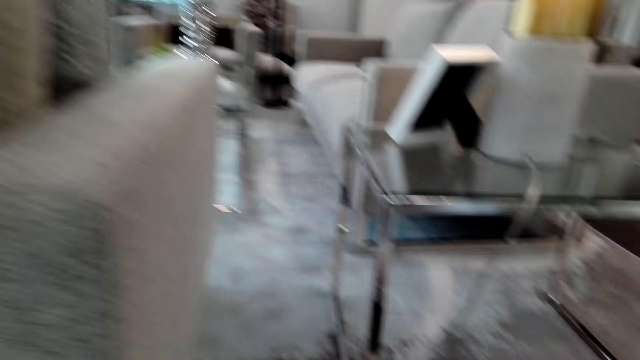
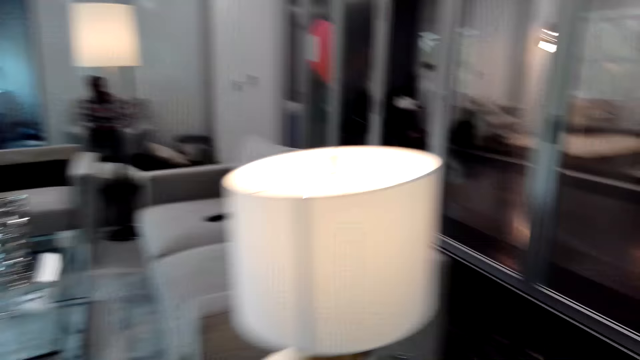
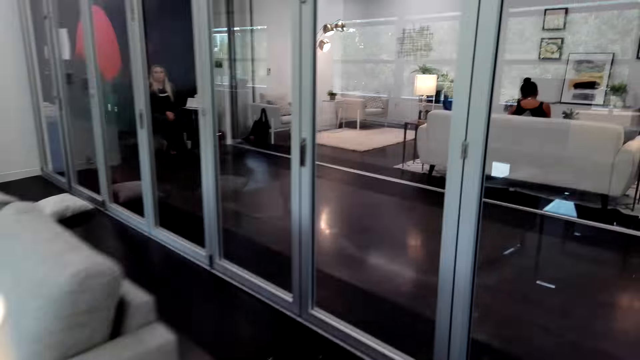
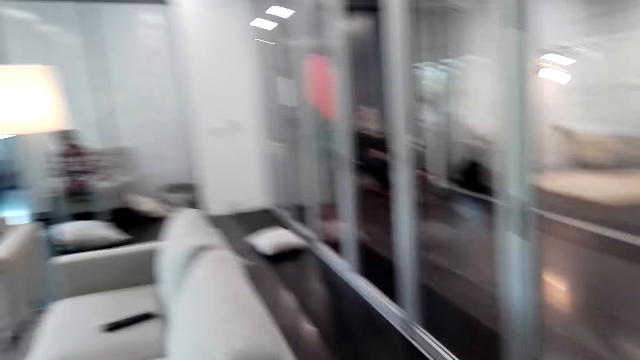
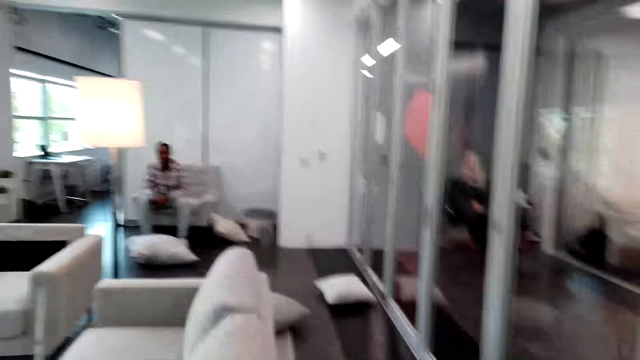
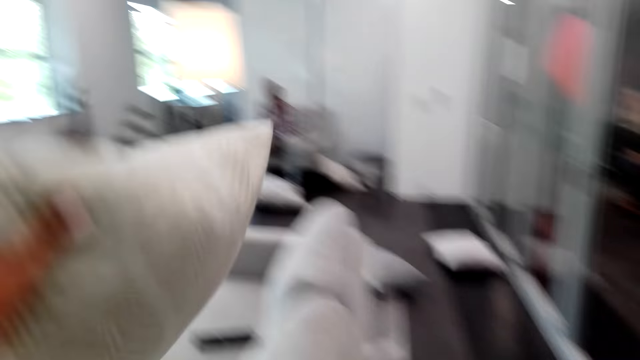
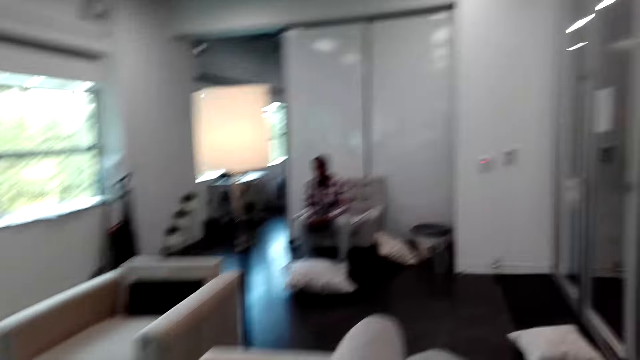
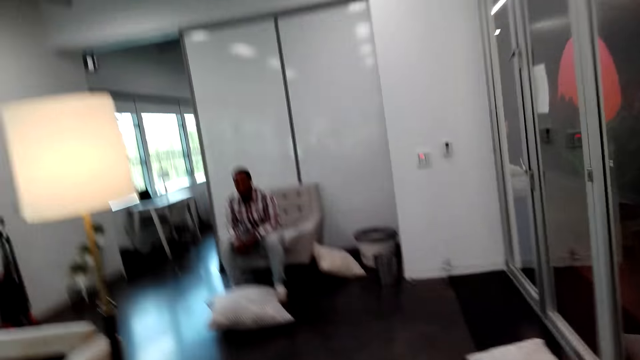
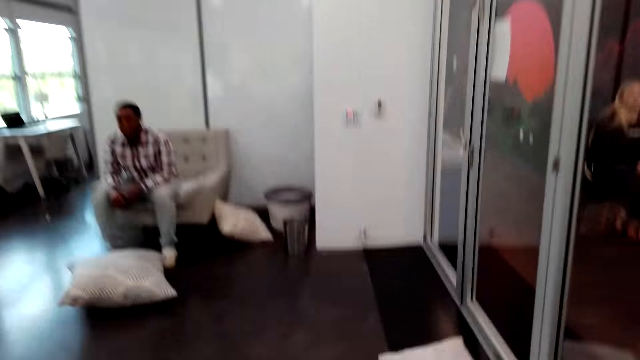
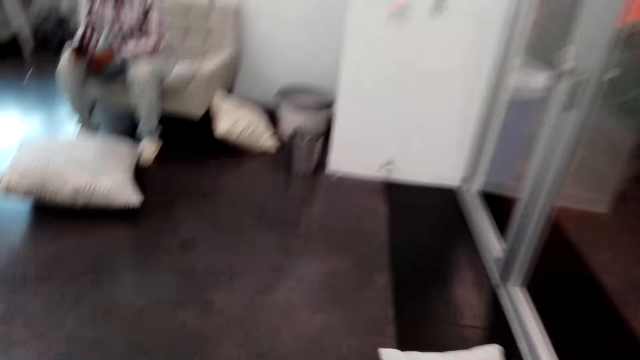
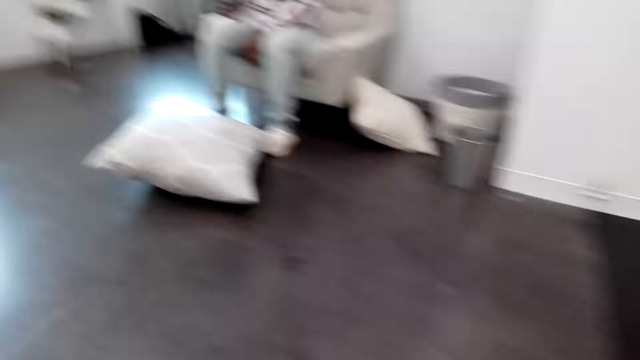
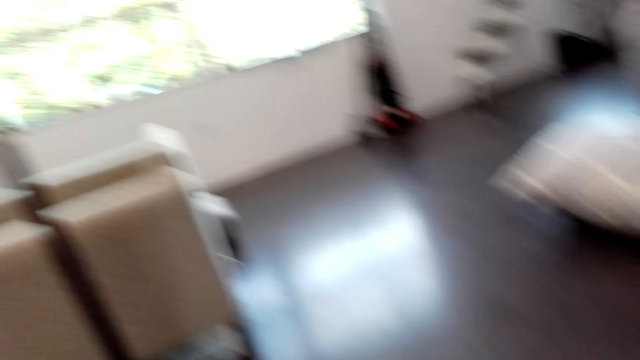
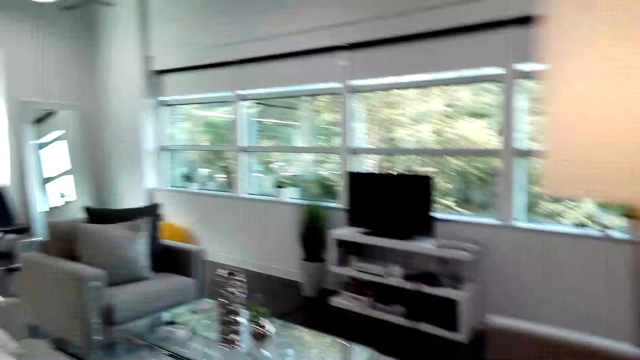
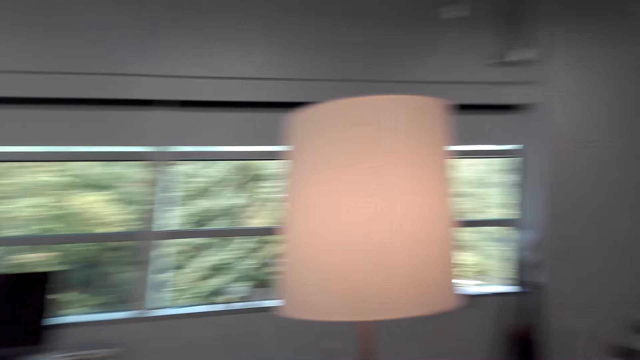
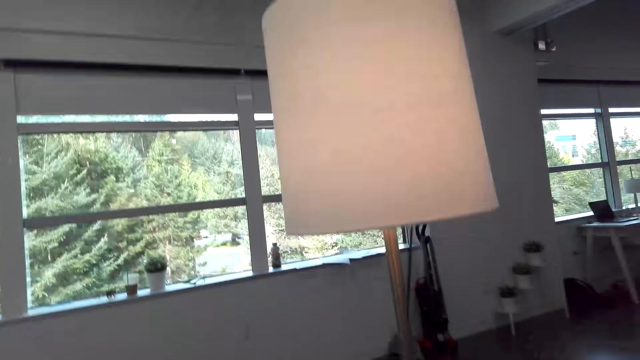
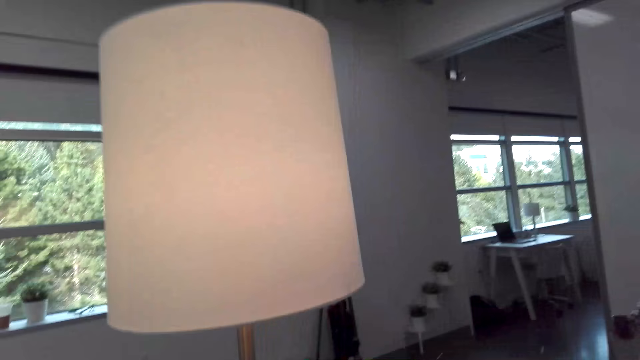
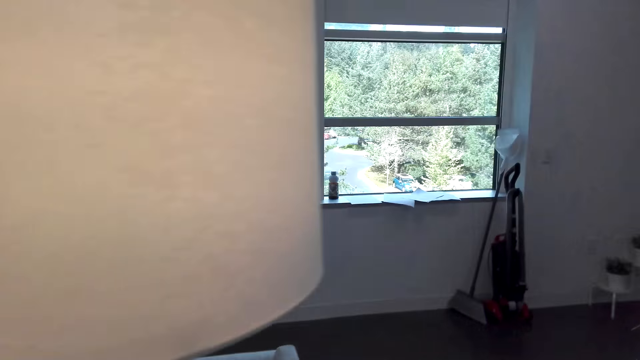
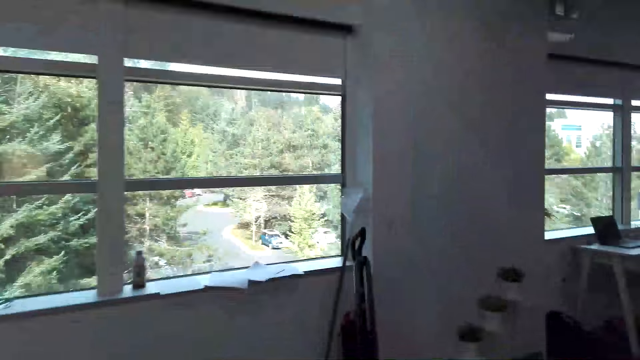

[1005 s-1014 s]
The camera wearer picks up pillows. They throw the pillows on the sofa. They put the pillows on the chair. They walk around the house.

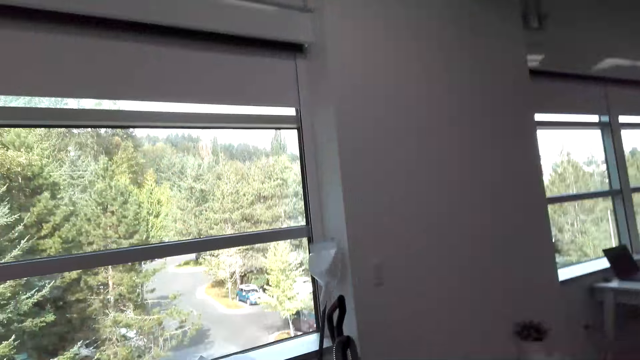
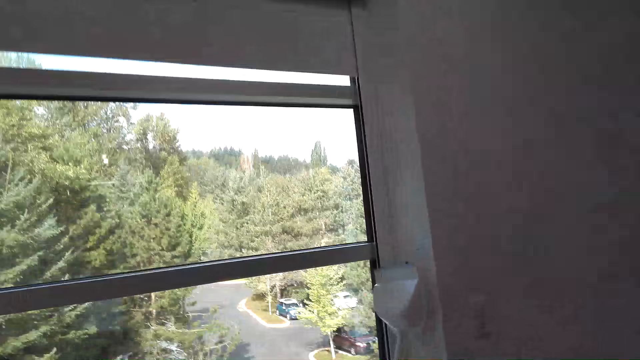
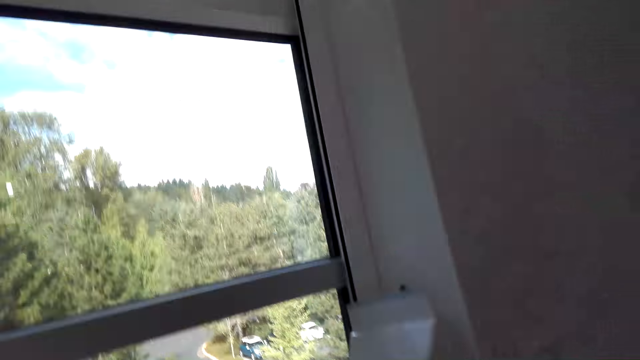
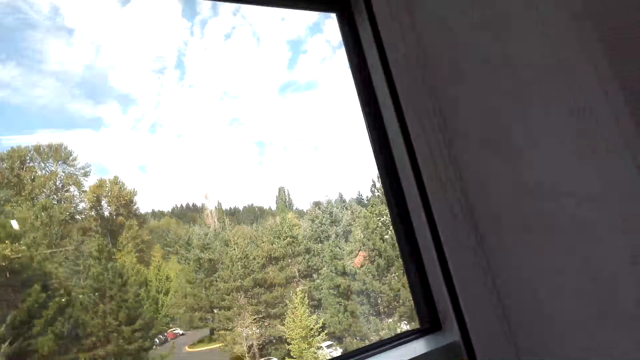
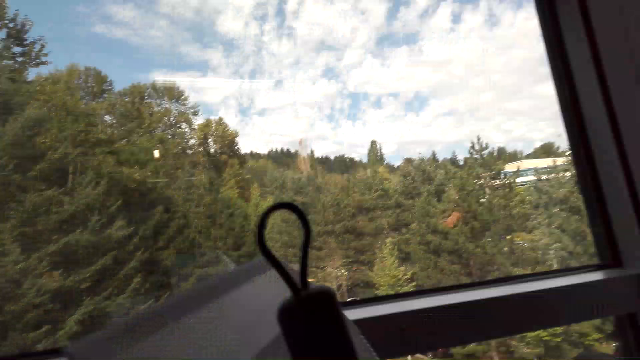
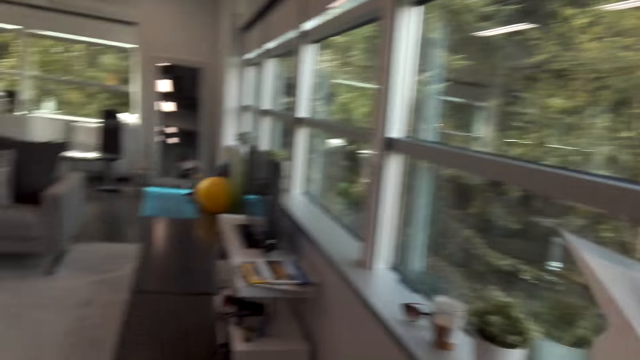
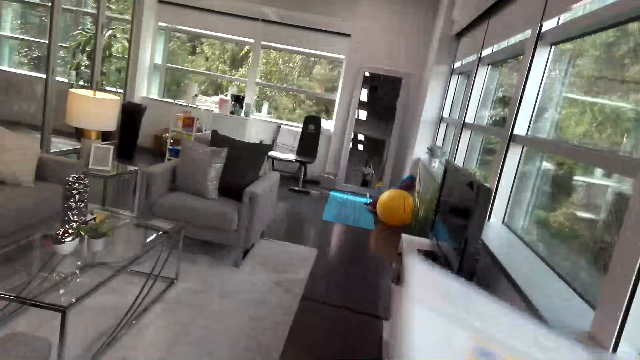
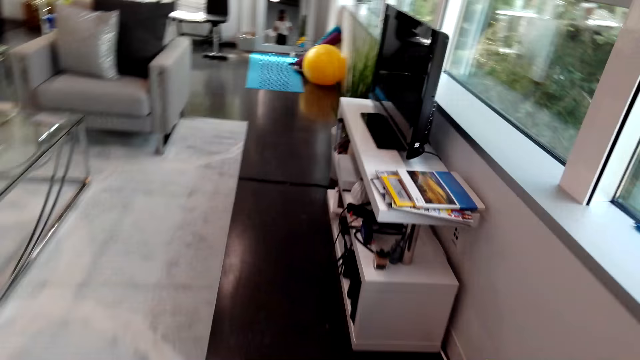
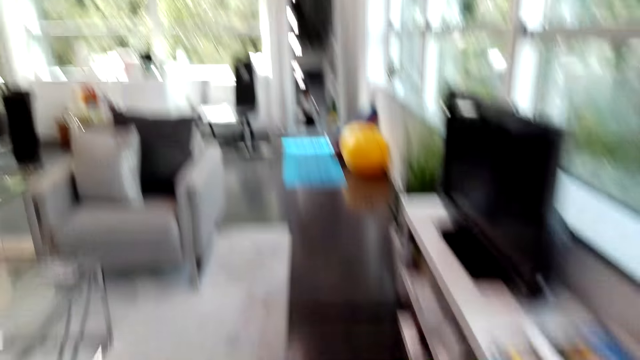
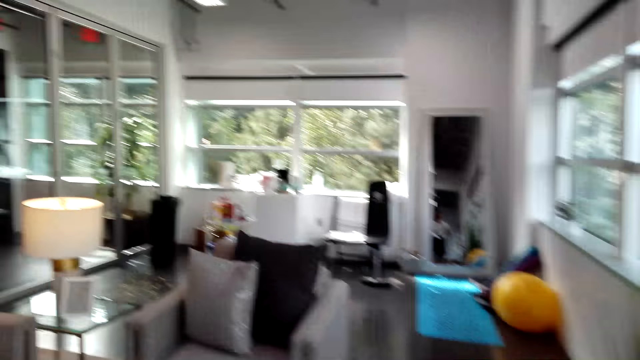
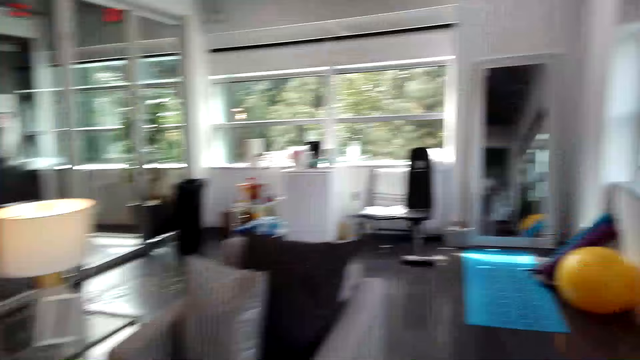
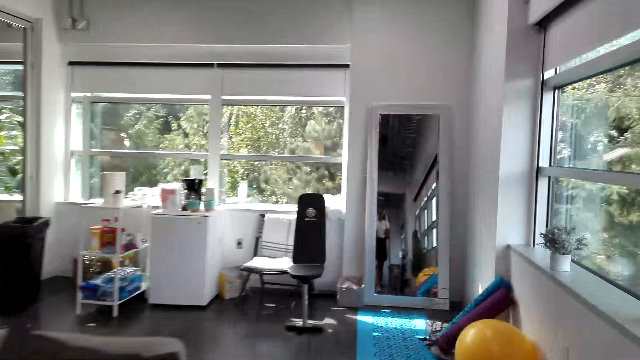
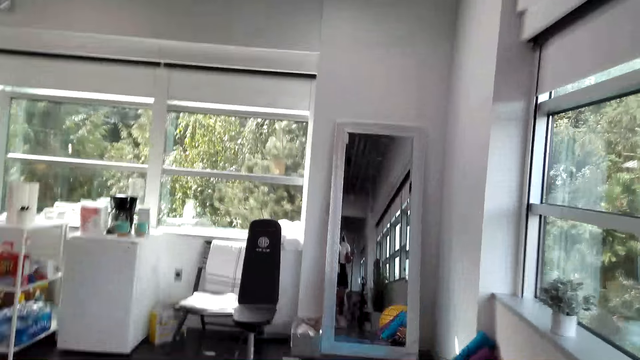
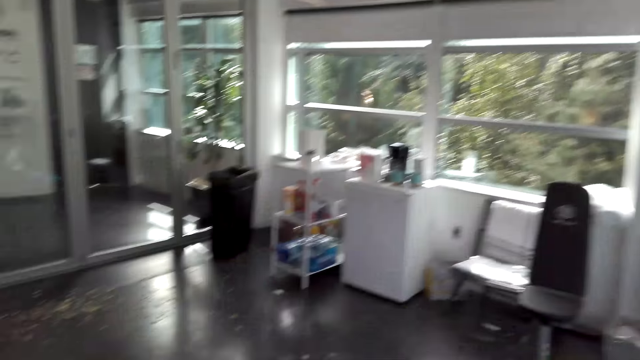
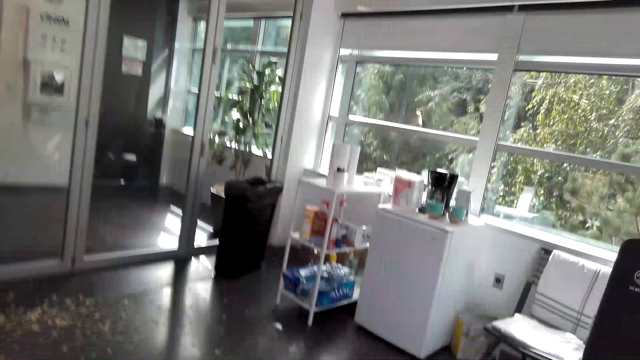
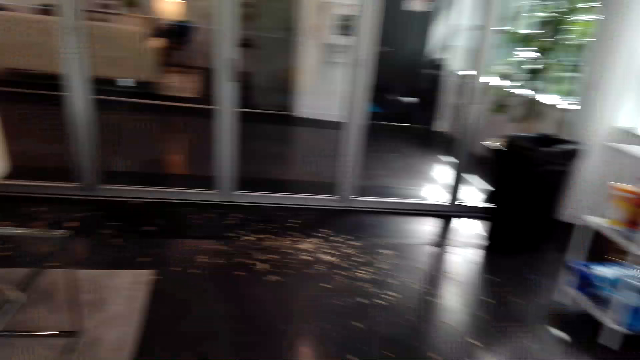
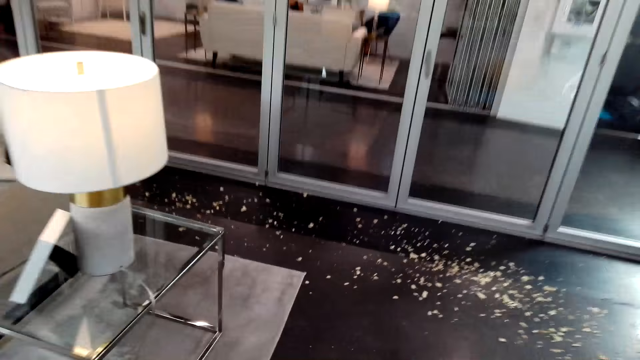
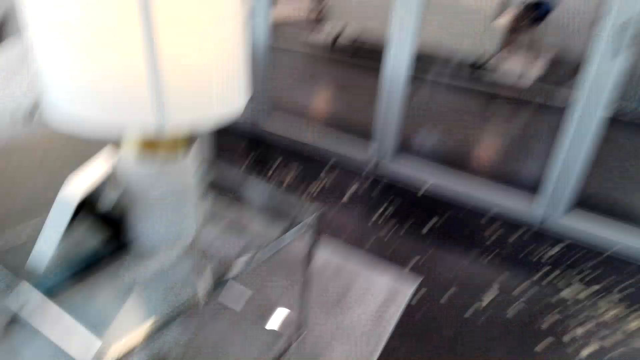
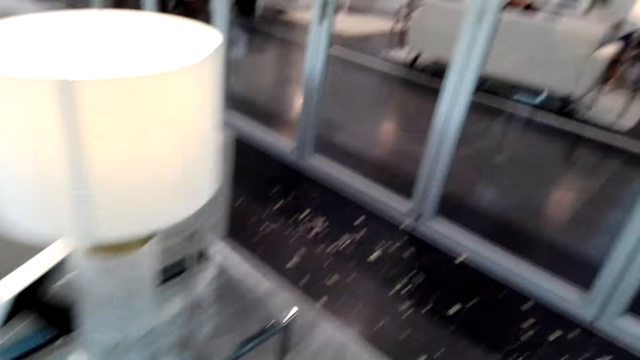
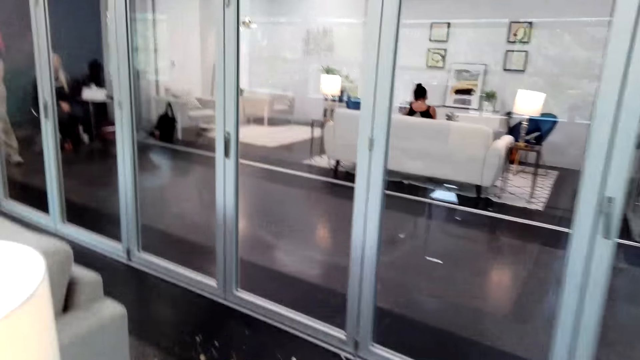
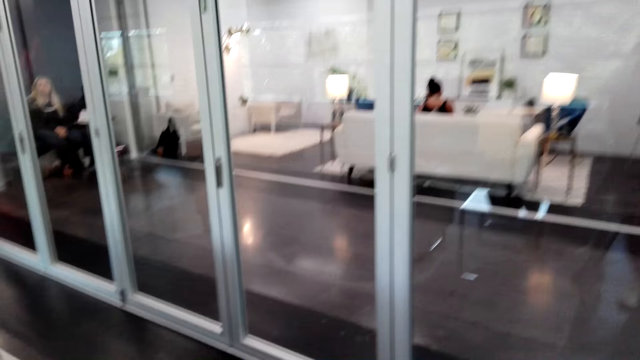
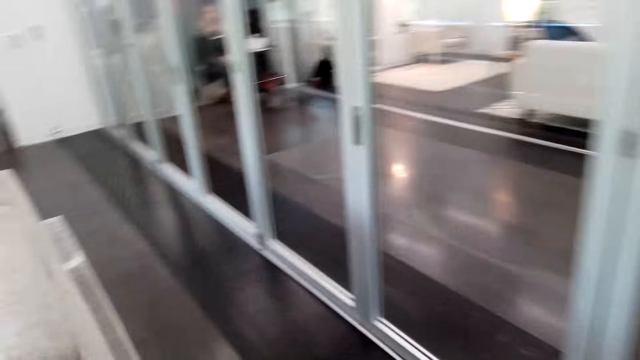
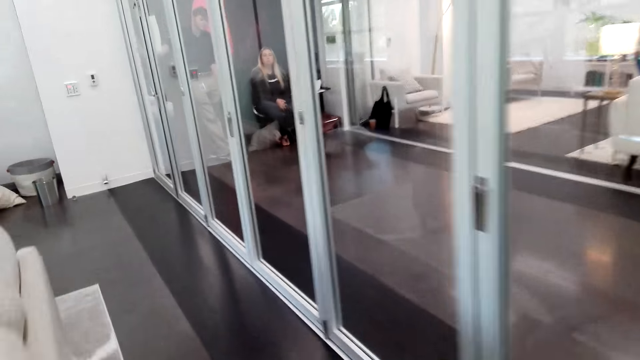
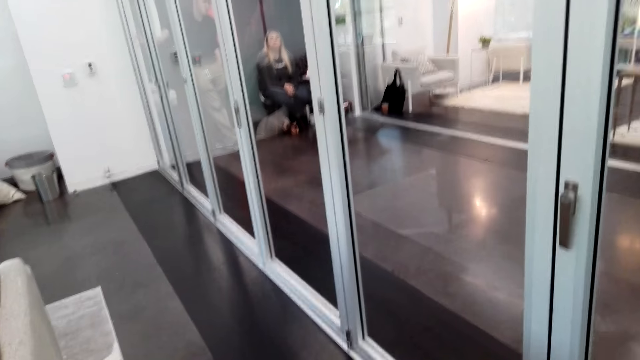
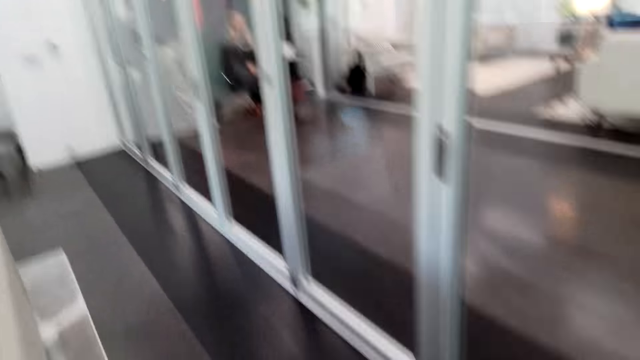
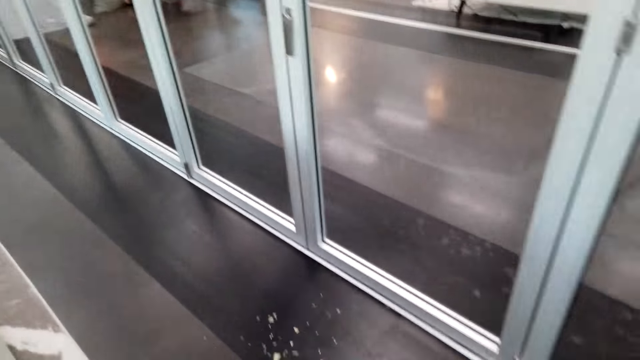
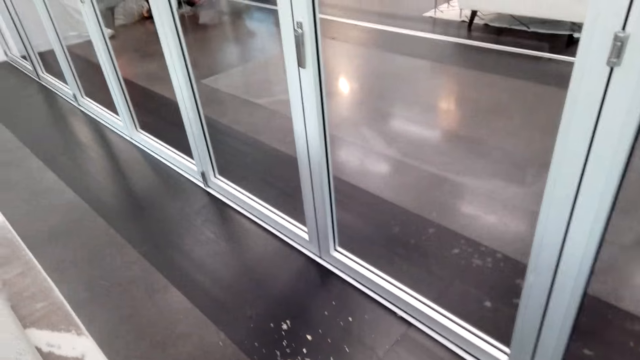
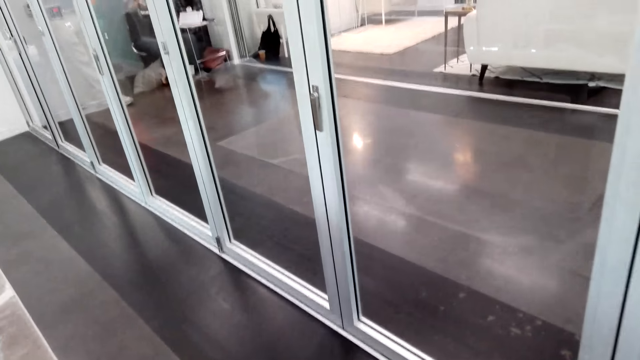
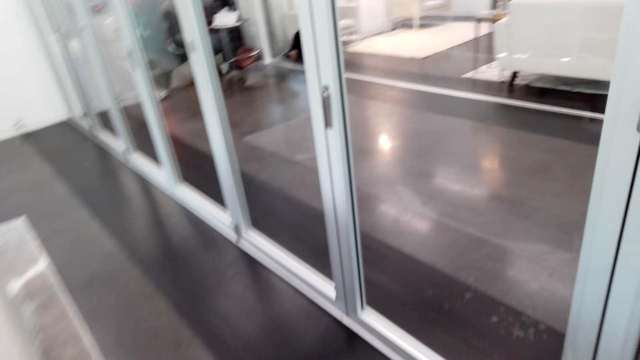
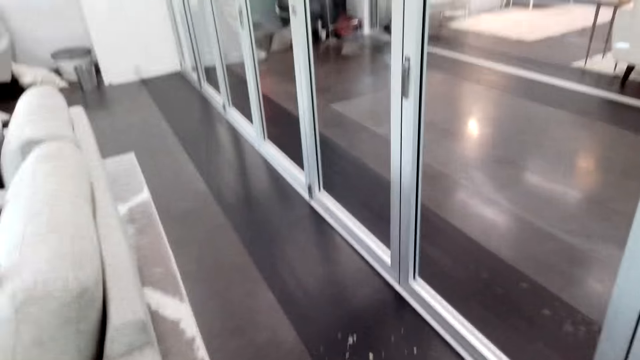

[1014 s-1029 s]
The camera wearer converses with a man. They pick up a broom. They walk around the house. They converse with the man. They converse with the man again. They sweep the floor. They converse with the man.
